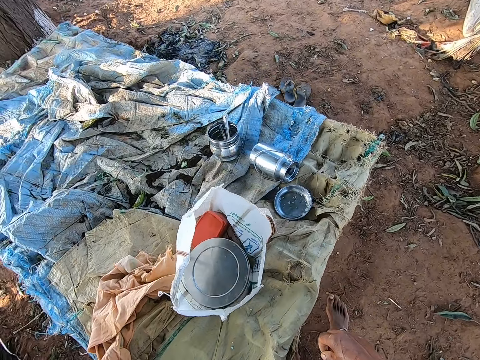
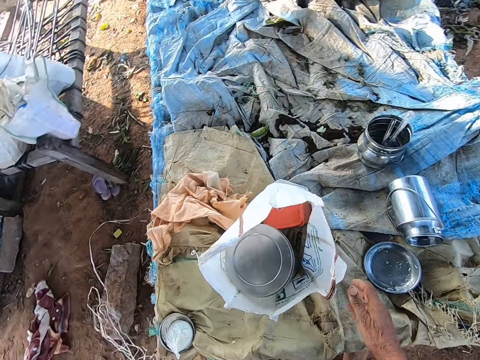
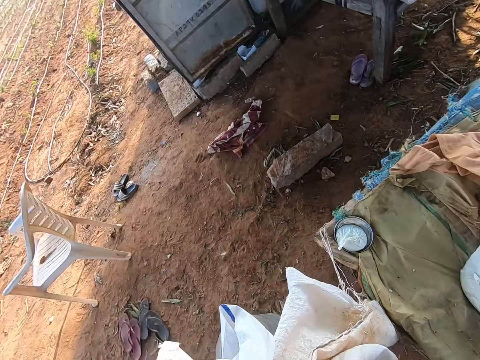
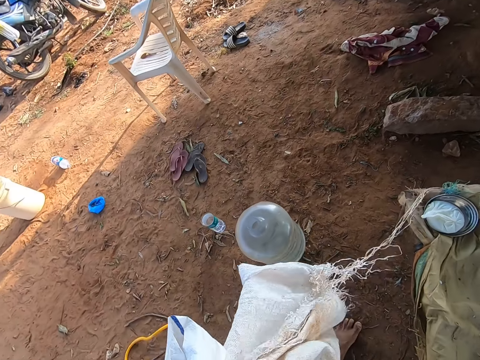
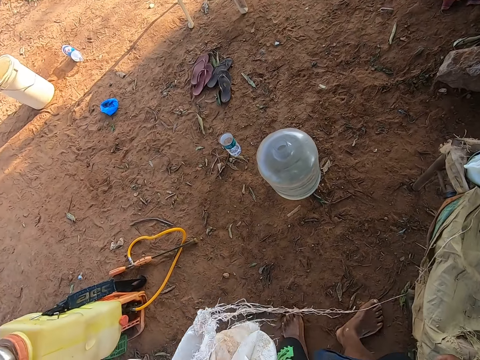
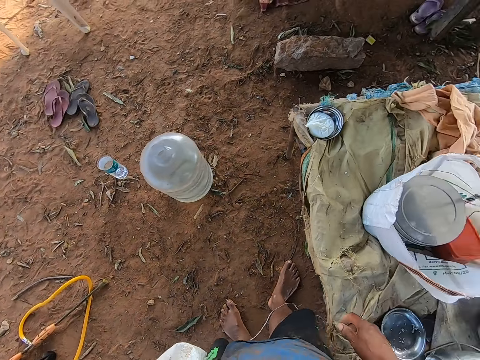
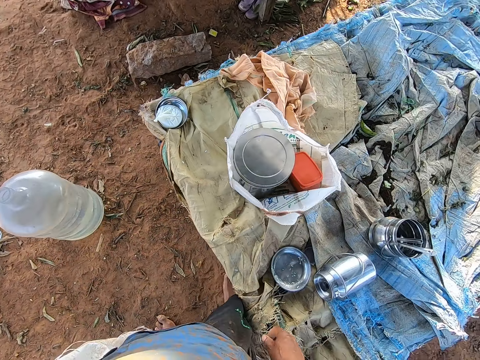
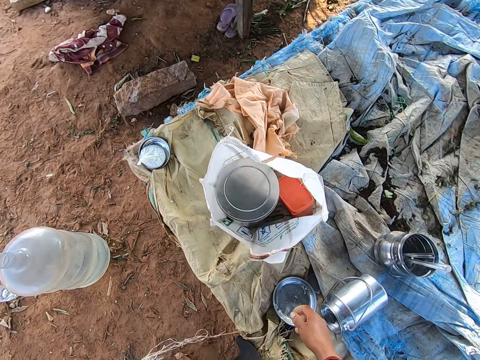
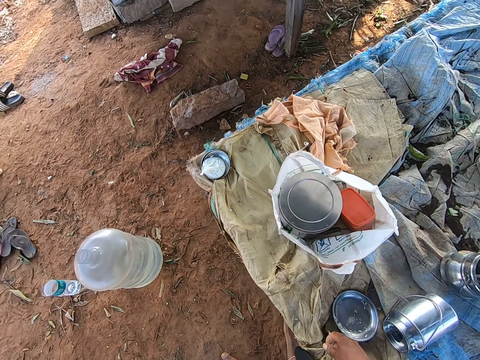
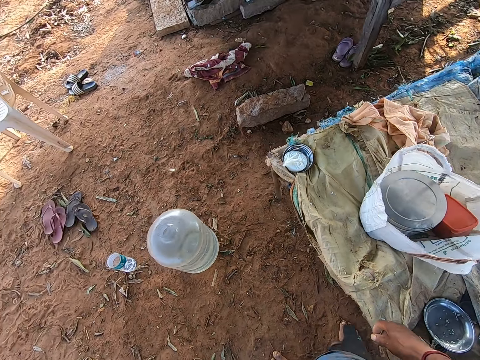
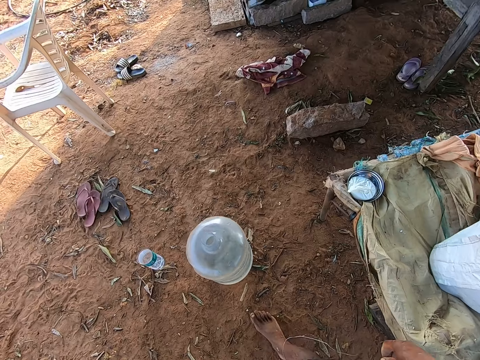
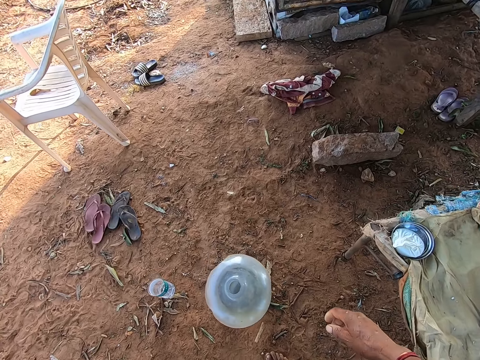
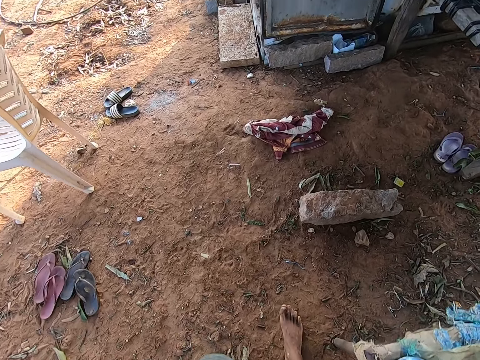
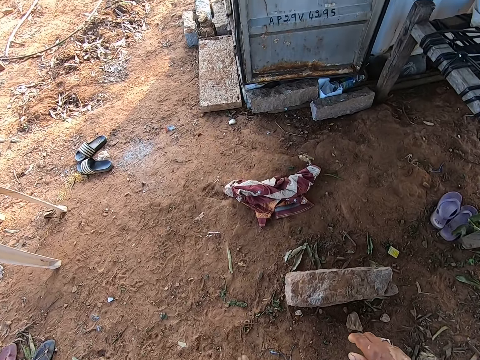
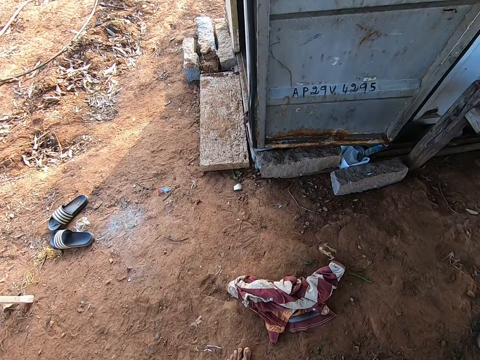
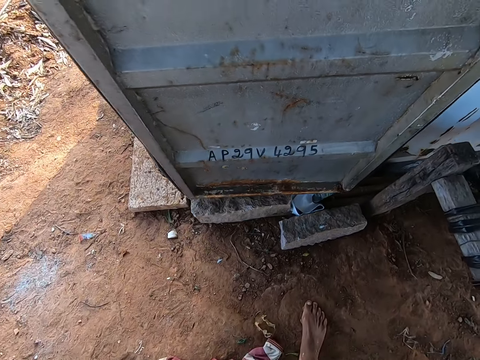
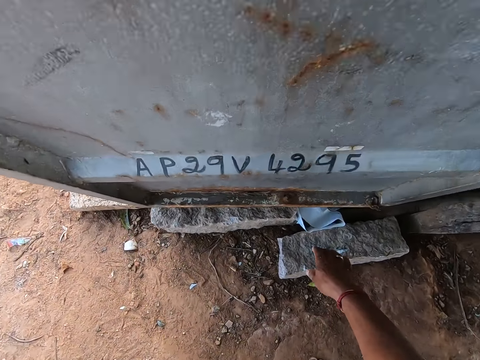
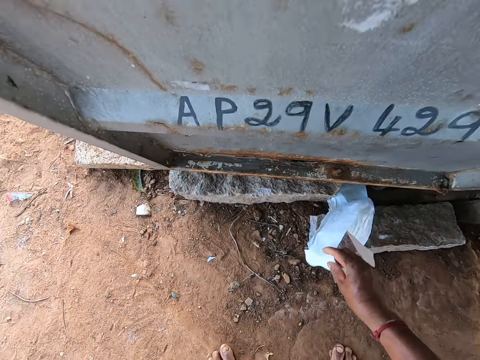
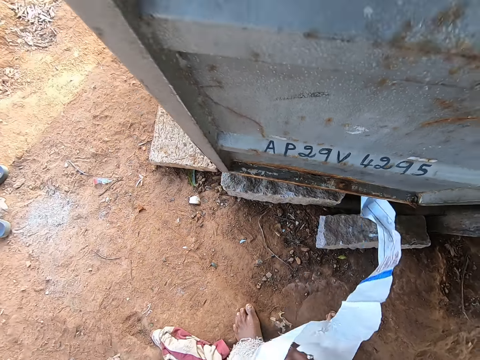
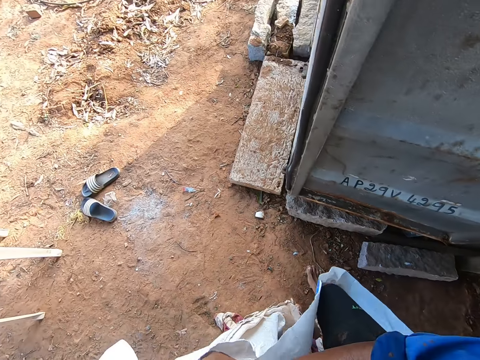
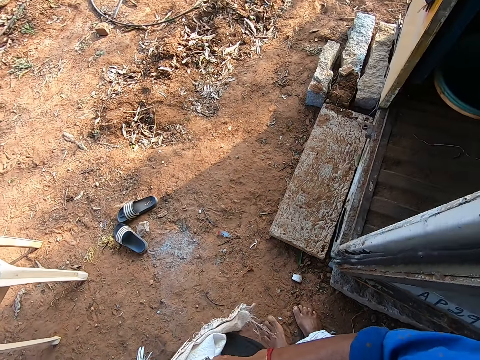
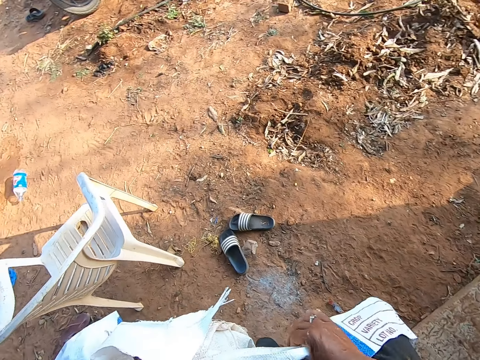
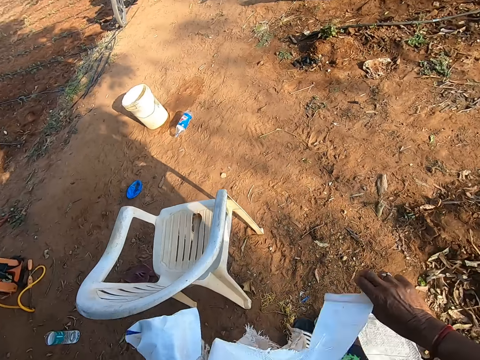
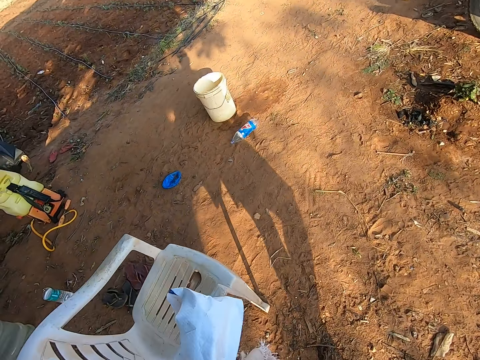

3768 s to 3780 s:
The camera wearer holds the bag with his right hand. He walks around the compound. He pulls a piece of woven polypropylene from the ground with his right hand. He passes the piece of woven polypropylene from his right hand to his left hand. He walks around the compound.

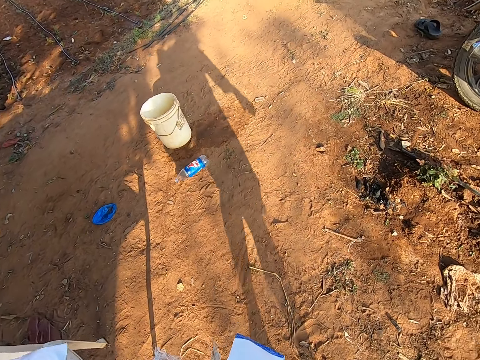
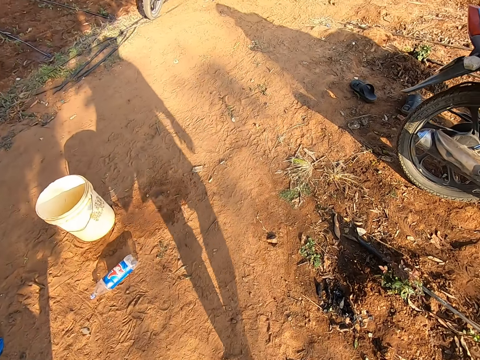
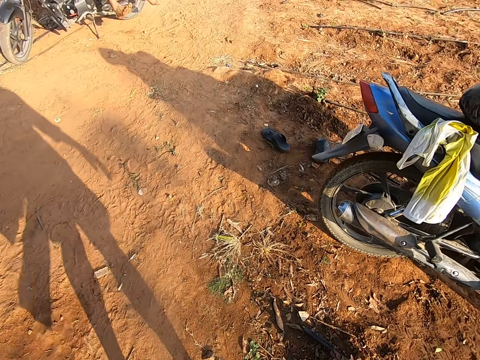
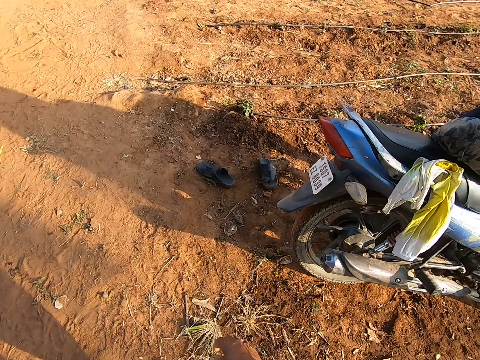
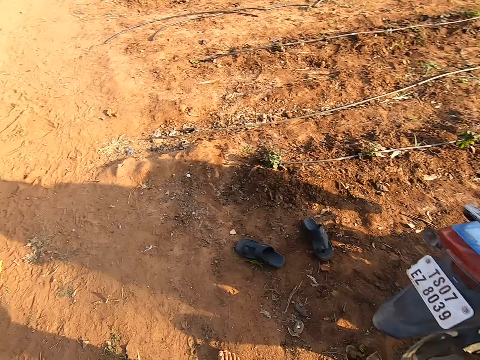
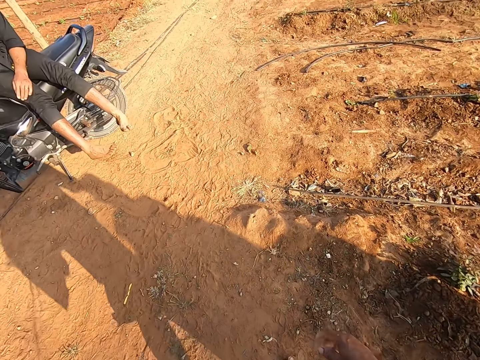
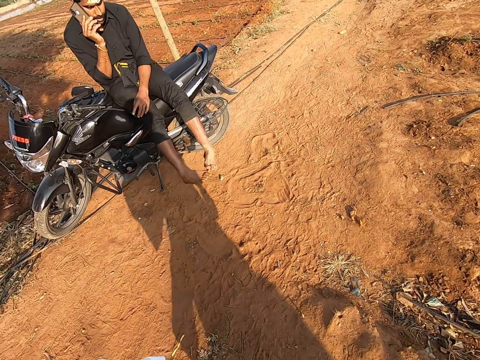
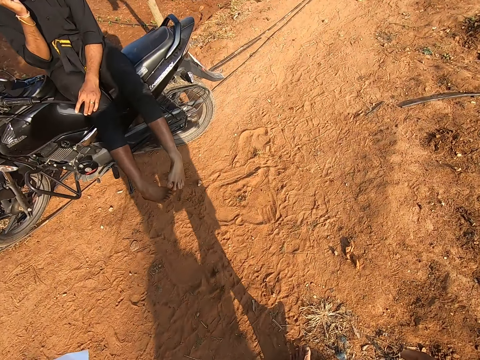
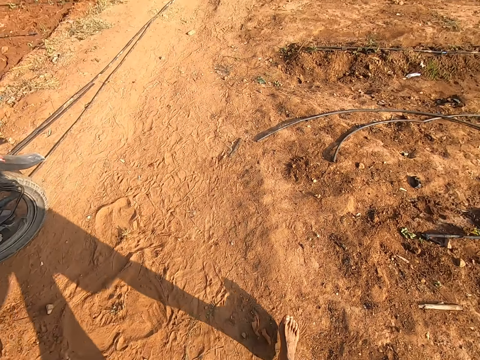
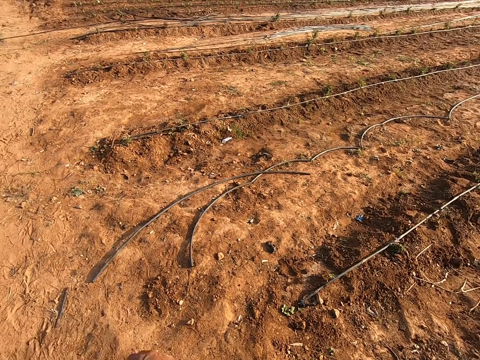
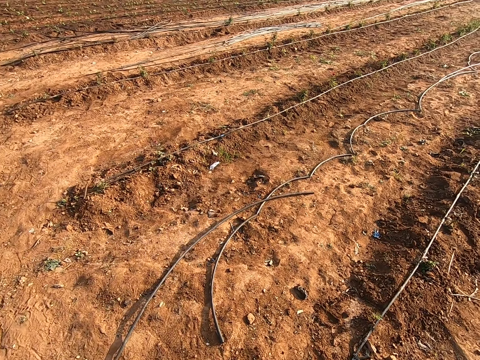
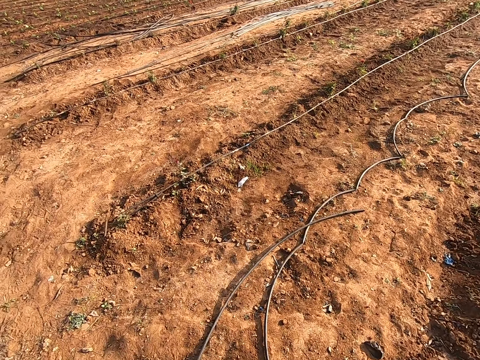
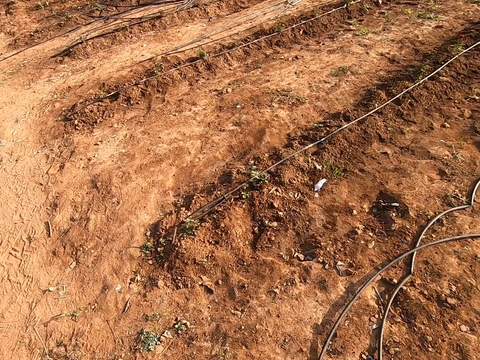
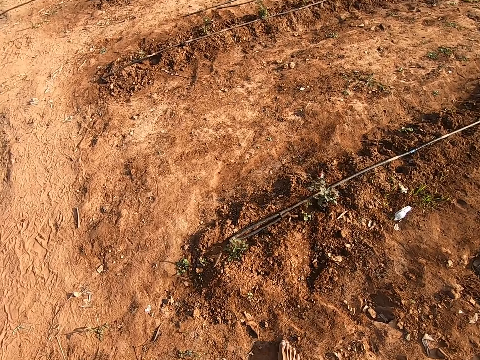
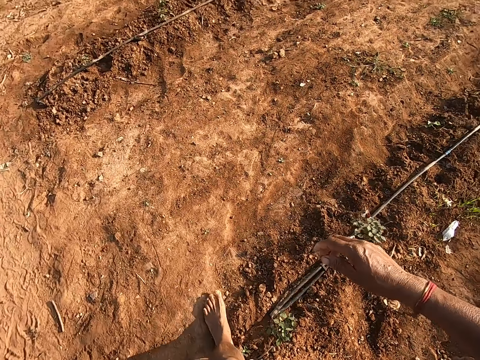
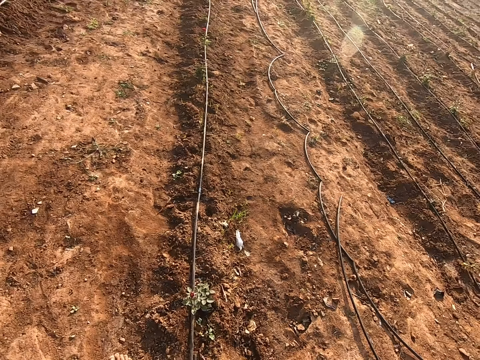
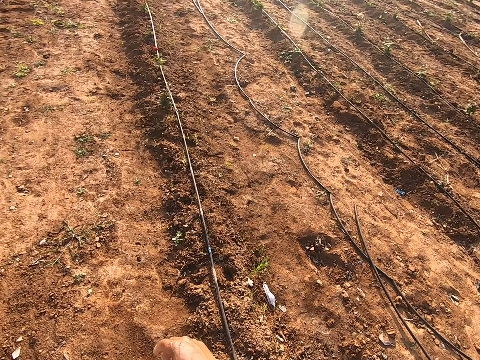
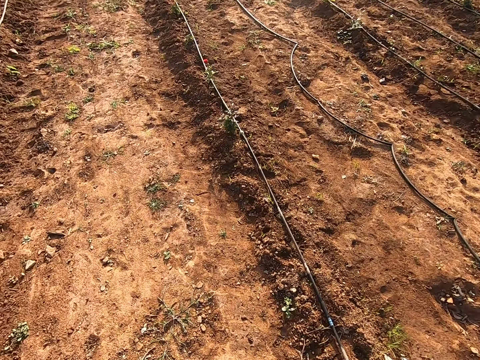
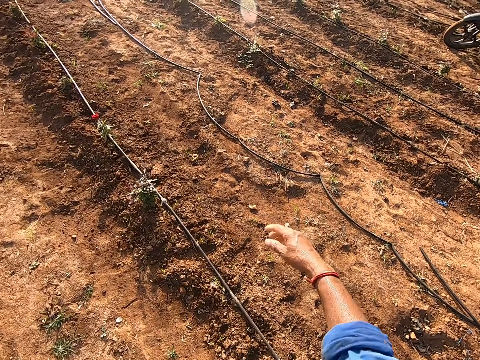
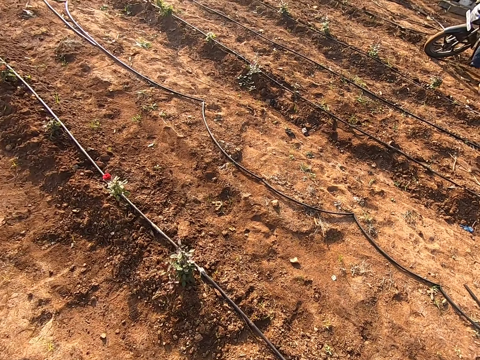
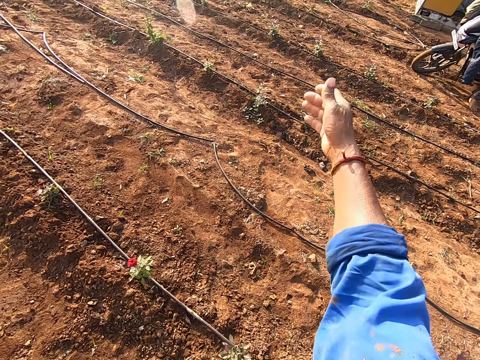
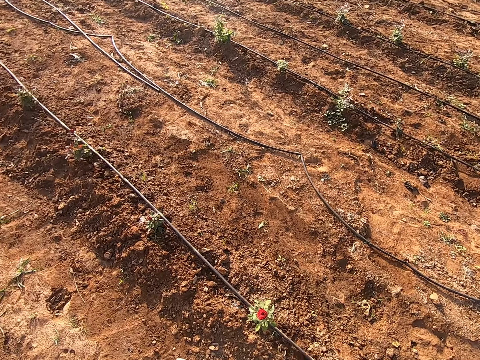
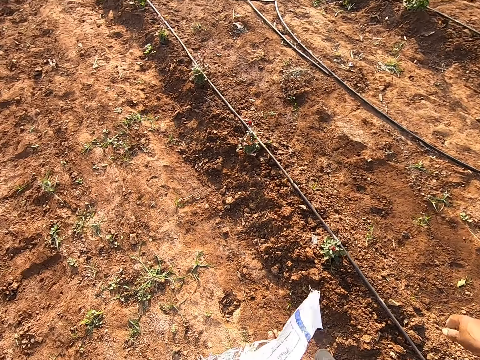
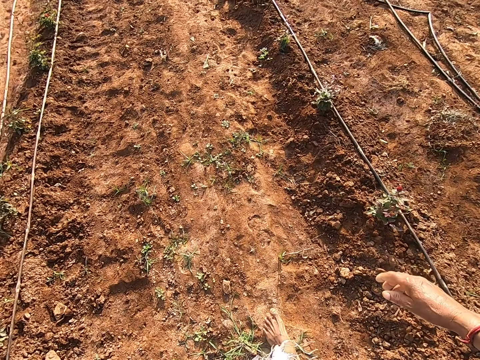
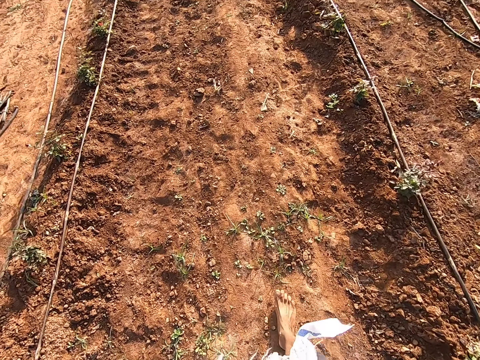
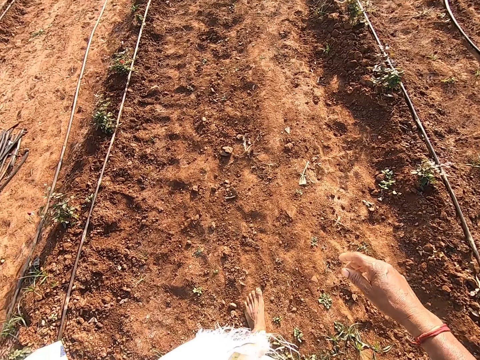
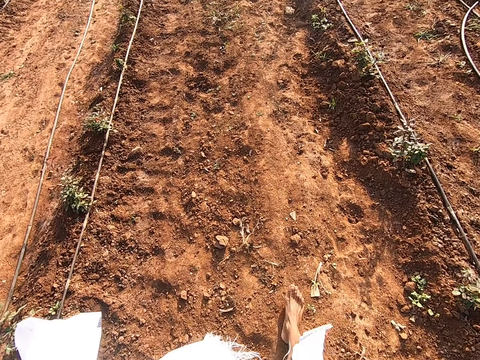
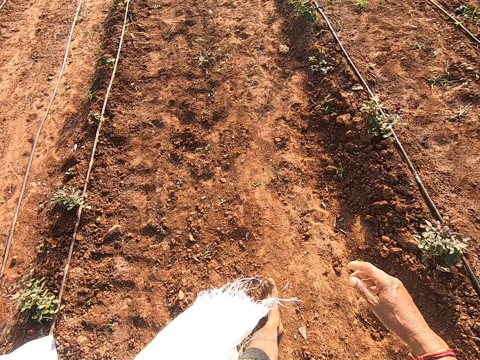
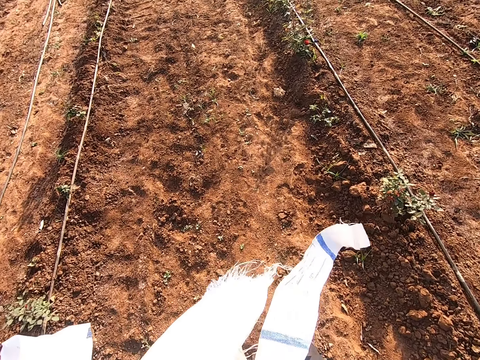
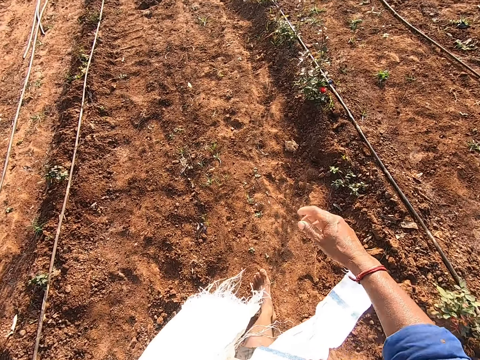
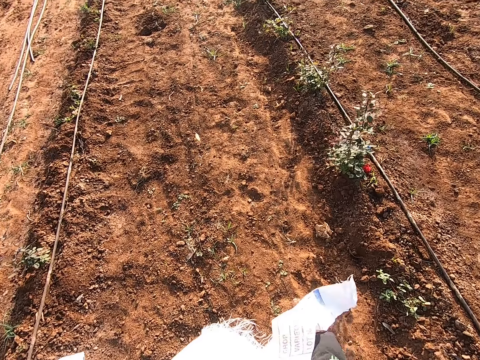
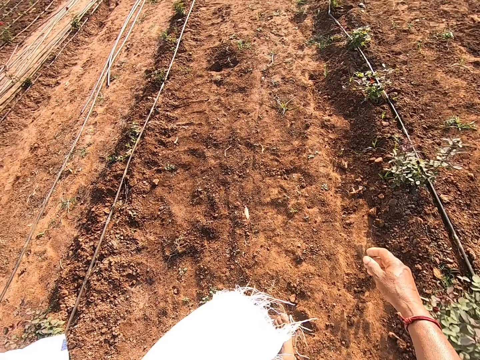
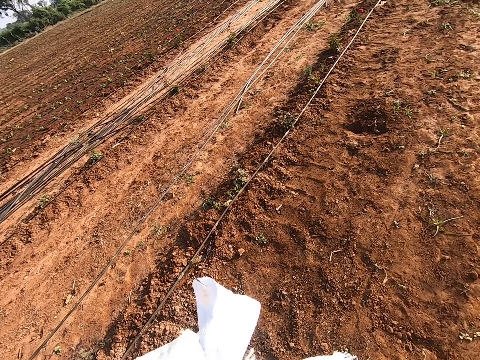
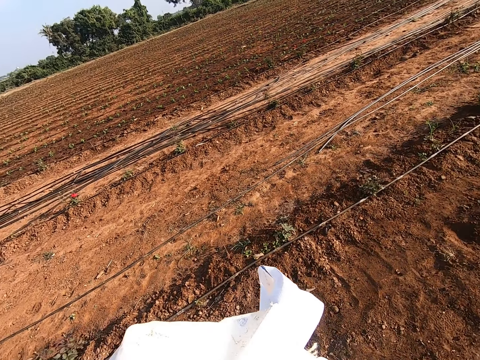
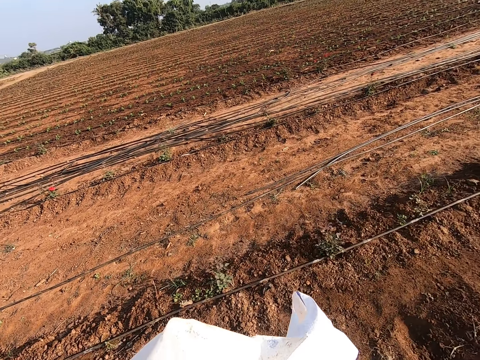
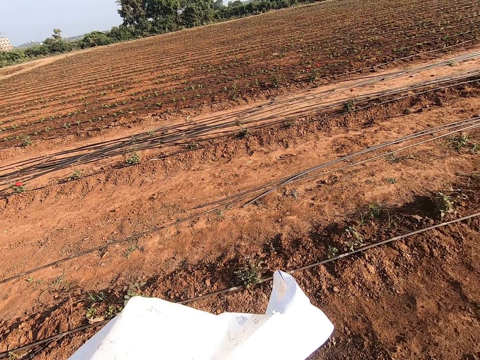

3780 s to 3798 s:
The man receives a call on a phone. The camera wearer walks around the compound. He walks across a farmland. He gesticulates with his right hand. He walks in the garden repeatedly.
